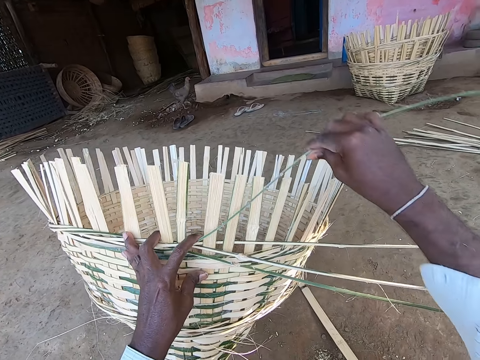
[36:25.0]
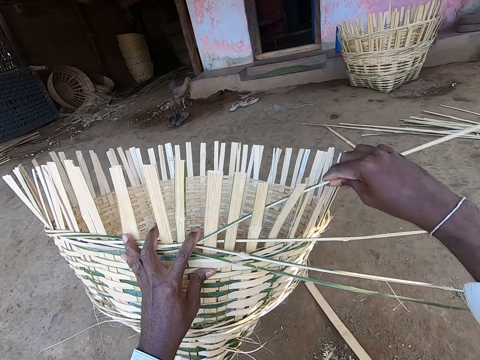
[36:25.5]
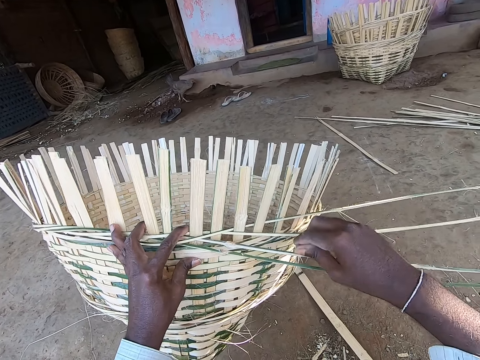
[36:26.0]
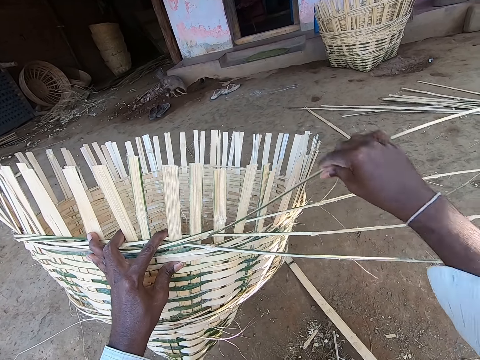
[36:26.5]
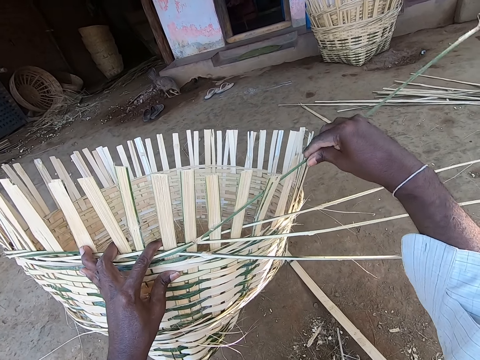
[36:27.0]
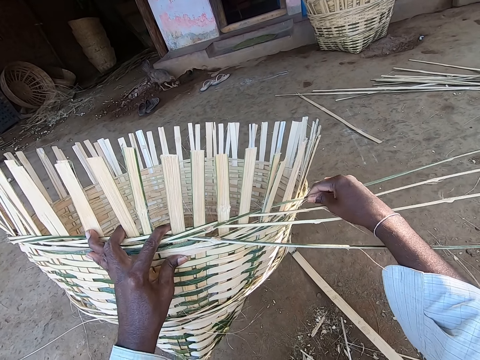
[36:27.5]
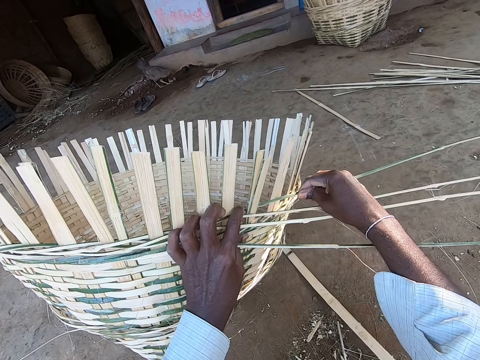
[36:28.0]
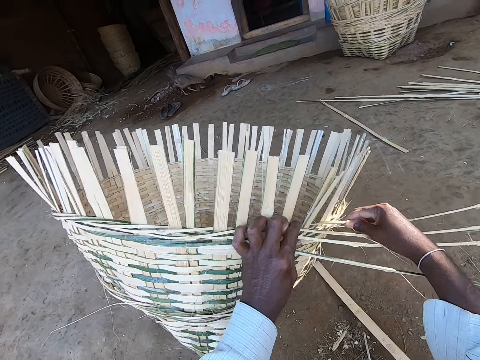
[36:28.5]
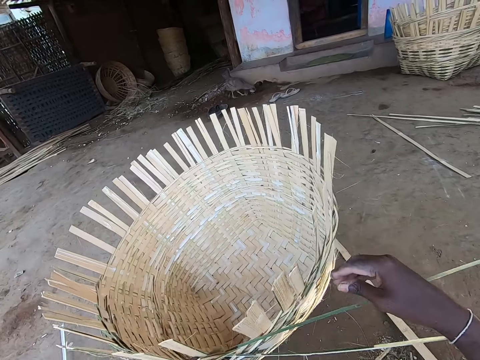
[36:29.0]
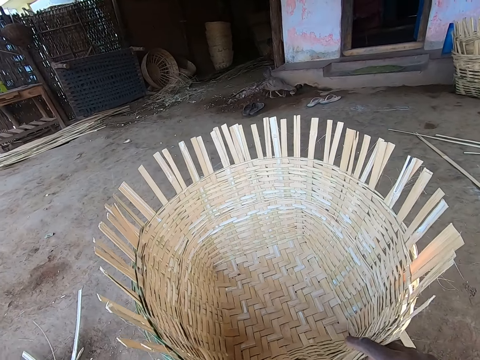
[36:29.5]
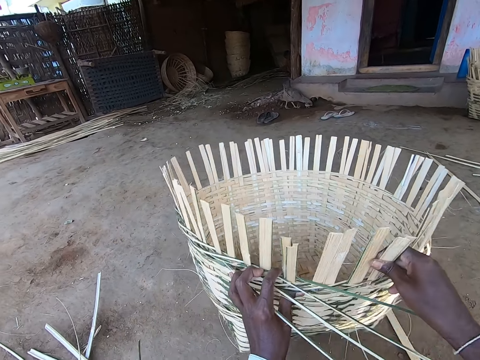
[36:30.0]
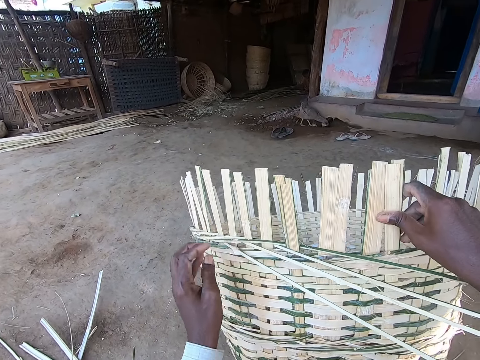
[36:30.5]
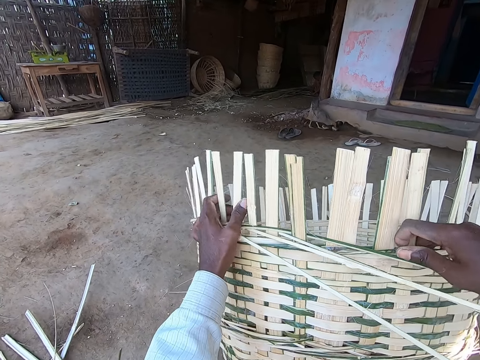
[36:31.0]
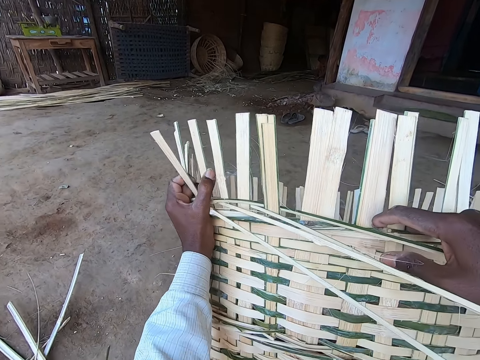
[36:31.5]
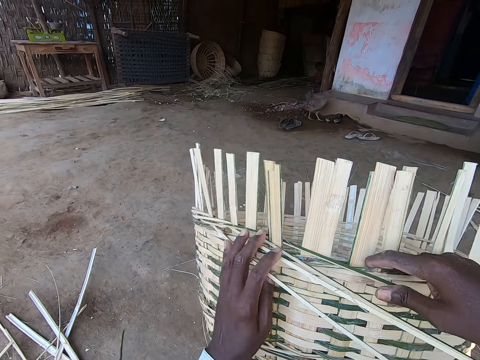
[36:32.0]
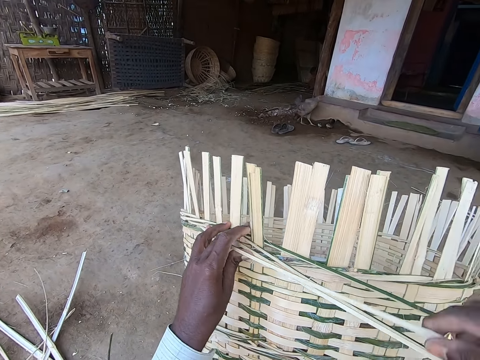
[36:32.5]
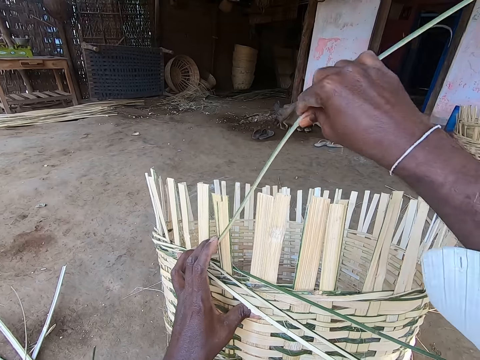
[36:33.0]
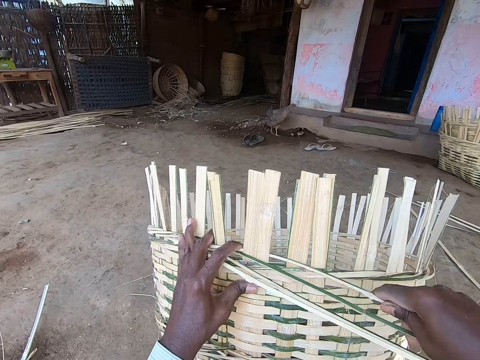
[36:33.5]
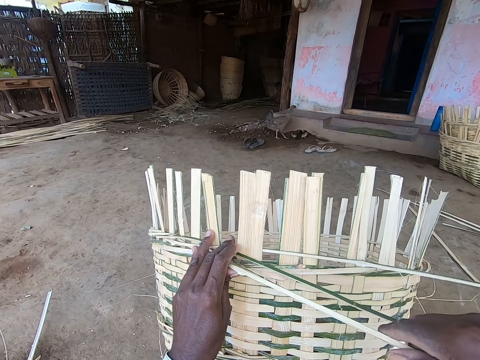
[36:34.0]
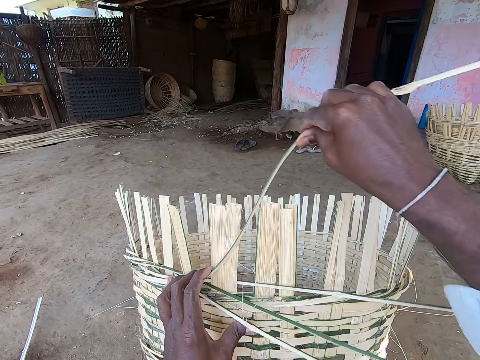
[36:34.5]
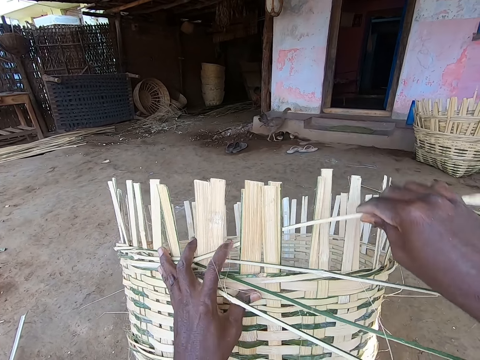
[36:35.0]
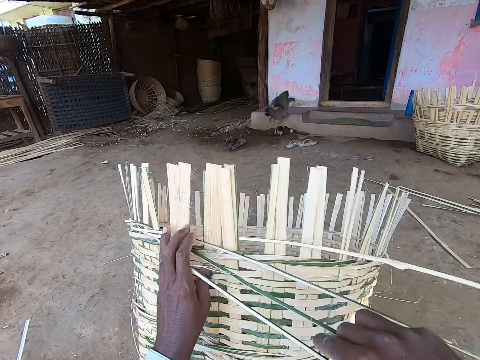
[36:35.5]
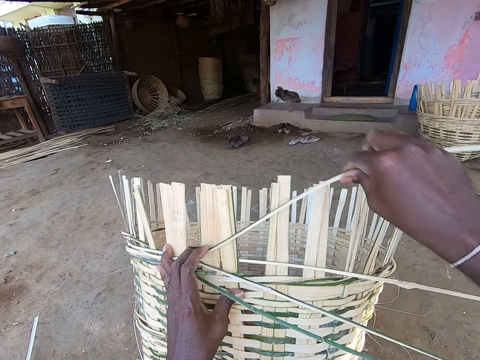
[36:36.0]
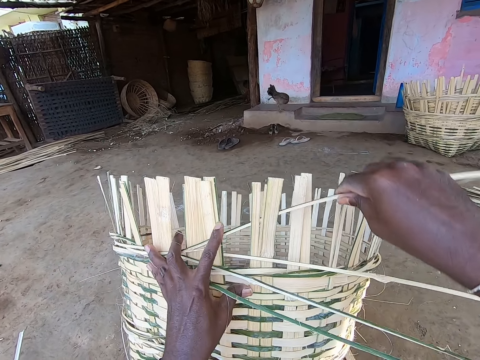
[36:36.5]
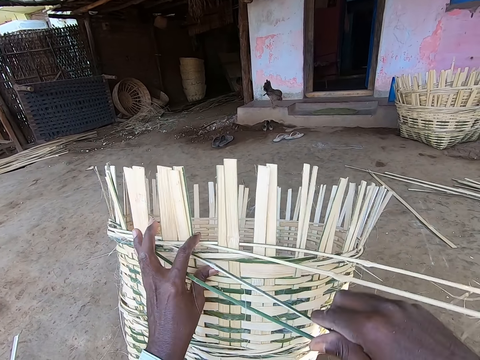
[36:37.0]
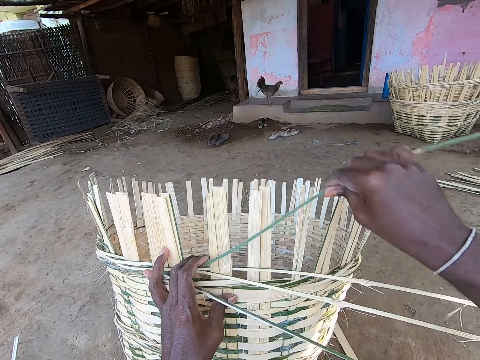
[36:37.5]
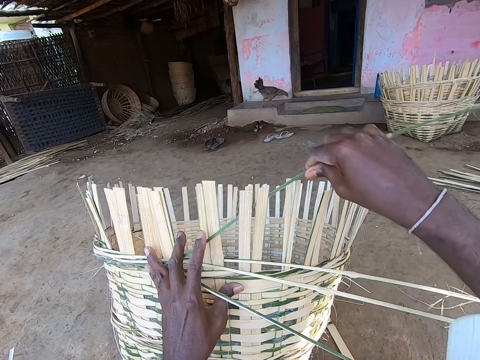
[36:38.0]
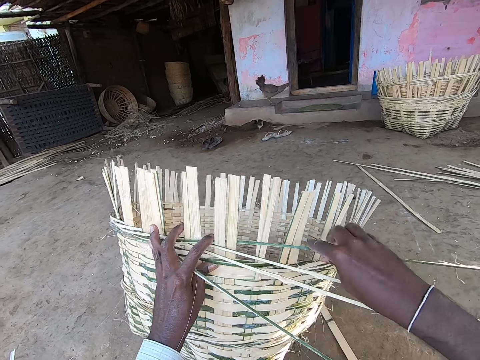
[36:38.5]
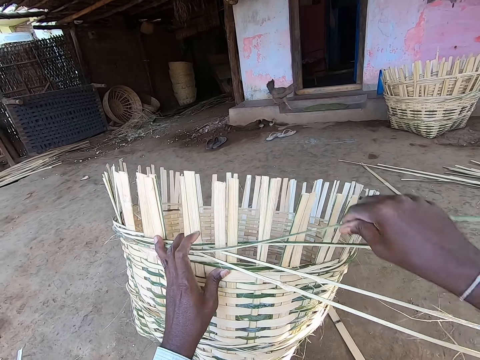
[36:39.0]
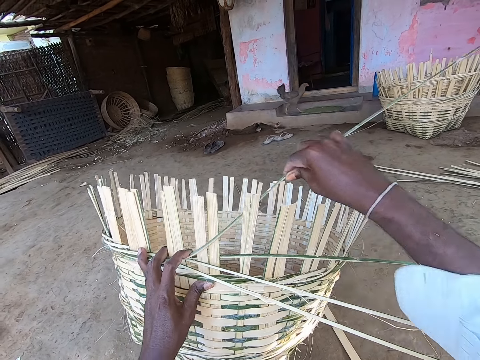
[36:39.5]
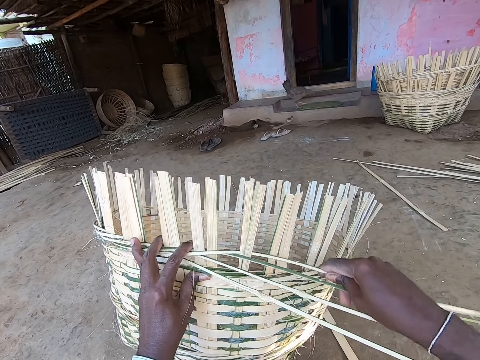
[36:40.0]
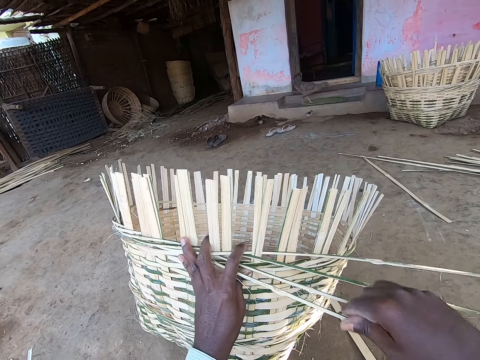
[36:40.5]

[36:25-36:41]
The camera wearer holds the bamboo strip with his right hand. He picks a palm reed. He puts the bamboo strip in his right hand around the staves of the basket. He weaves the basket. He holds the bamboo strip with his right hand. He picks a palm reed. He puts the bamboo strip in his right hand around the staves of the basket. He weaves the basket. He adjusts the bamboo strips in the basket with his left hand. He adjusts the basket with both hands. He turns the basket. He aligns the palm reeds on the basket. He holds the bamboo strip with his right hand. He picks a palm reed. He puts the bamboo strip in his right hand around the staves of the basket. He weaves the basket. He holds the bamboo strip with his right hand. He picks a palm reed. He puts the bamboo strip in his right hand around the staves of the basket. He weaves the basket. He holds the bamboo strip with his right hand. He picks a palm reed. He puts the bamboo strip in his right hand around the staves of the basket. He weaves the basket. He holds the bamboo strip with his right hand. He puts the bamboo strip in his right hand around the staves of the basket. He picks a palm reed. He weaves the basket. He holds the bamboo strip with his right hand. He picks a palm reed. He puts the bamboo strip in his right hand around the staves of the basket. He weaves the basket. He holds the bamboo strip with his right hand.

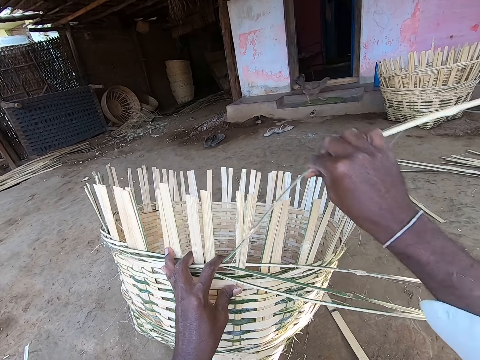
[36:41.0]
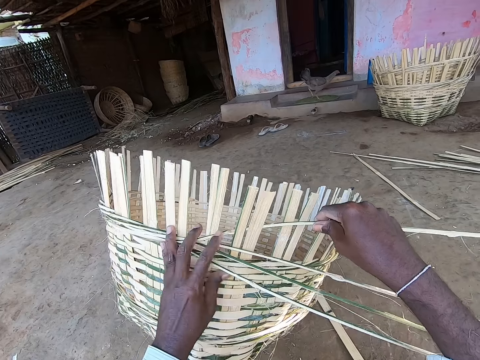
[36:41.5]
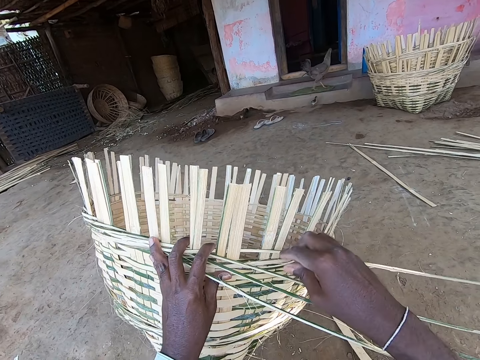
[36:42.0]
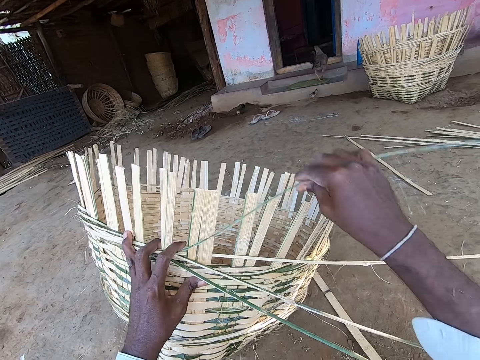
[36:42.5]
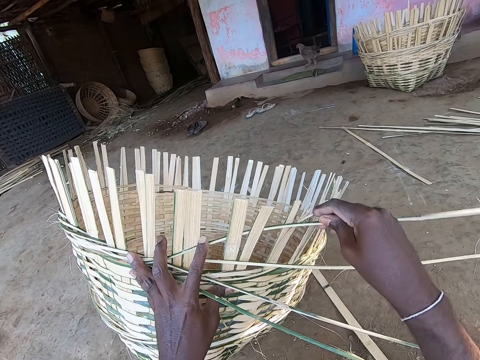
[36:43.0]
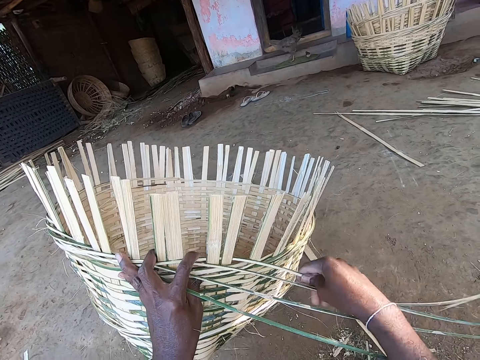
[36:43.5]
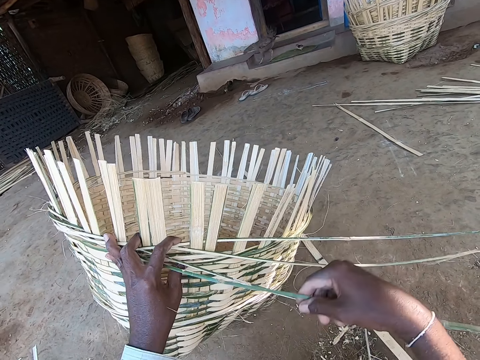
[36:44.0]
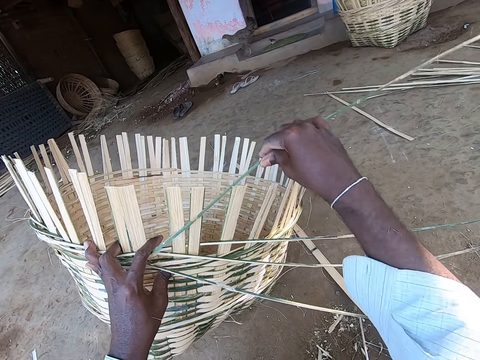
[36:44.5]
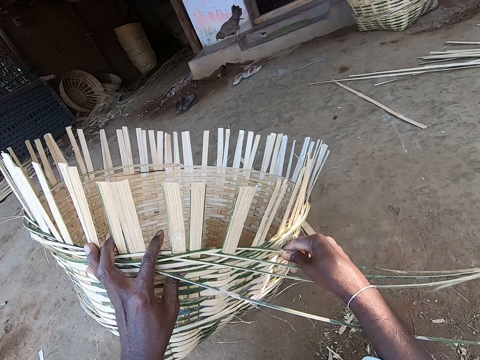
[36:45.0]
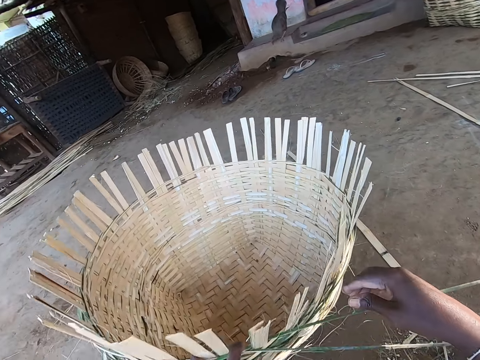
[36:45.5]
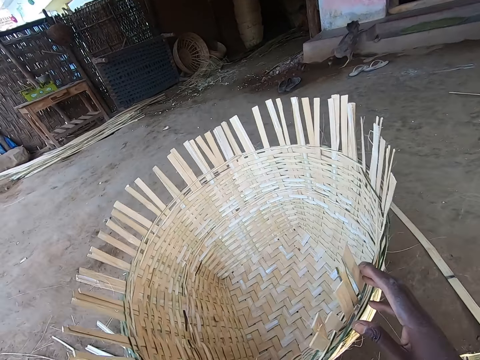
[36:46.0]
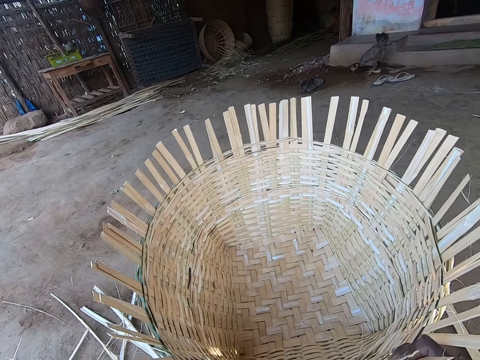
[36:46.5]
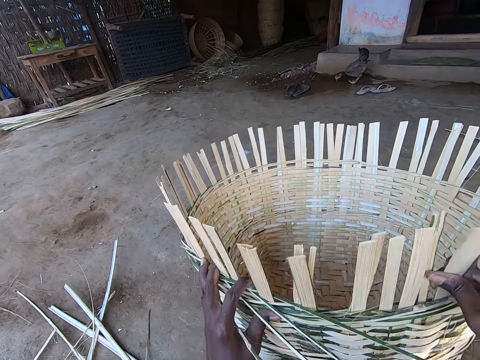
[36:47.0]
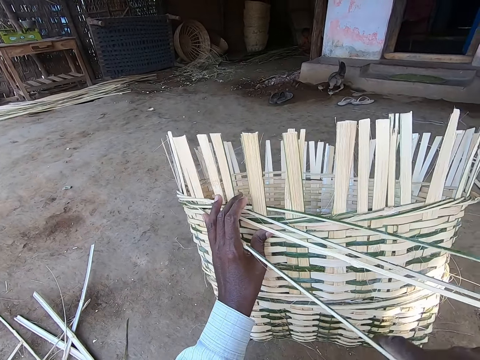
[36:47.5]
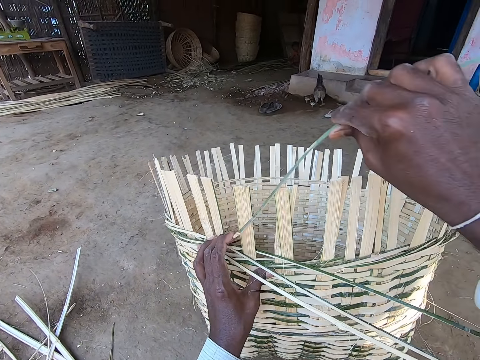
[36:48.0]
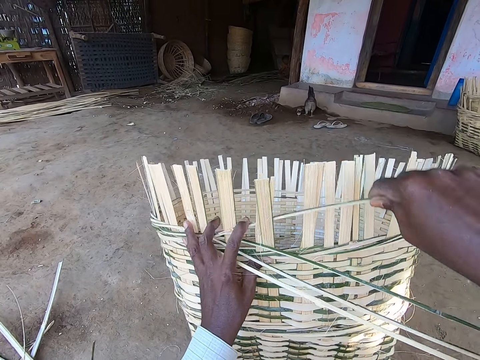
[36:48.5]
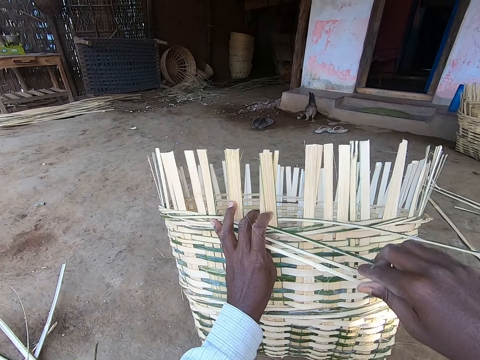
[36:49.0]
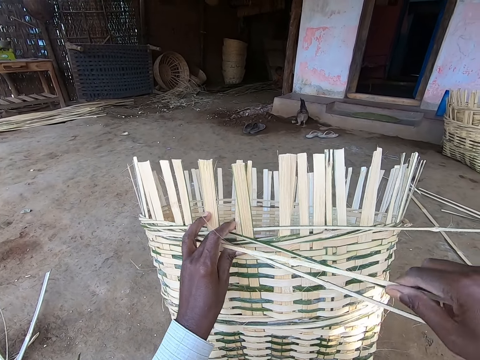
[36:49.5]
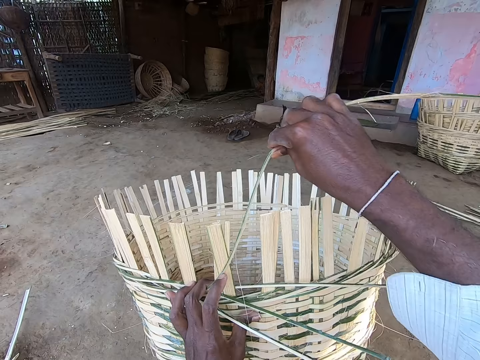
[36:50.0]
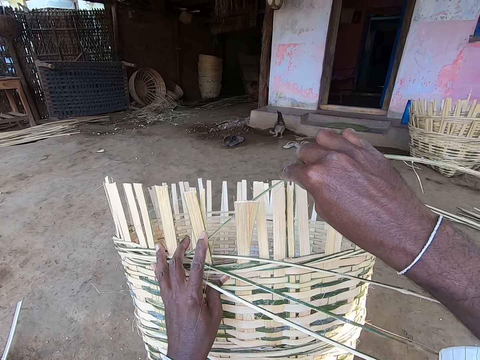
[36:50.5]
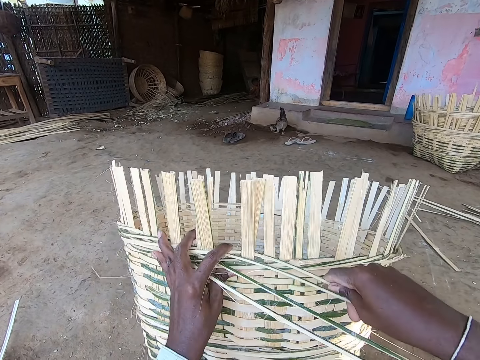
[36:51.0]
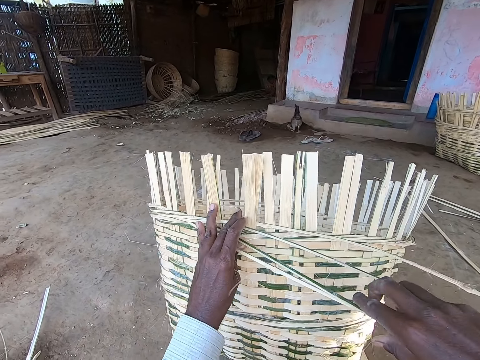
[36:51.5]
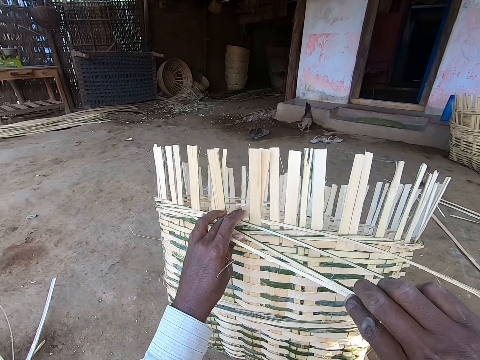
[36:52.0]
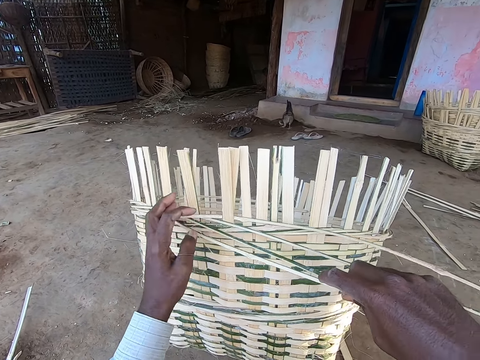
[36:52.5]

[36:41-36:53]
The camera wearer picks a palm reed. He puts the bamboo strip in his right hand around the staves of the basket. He weaves the basket. He holds the bamboo strip with his right hand. He picks a palm reed. He puts the bamboo strip in his right hand around the staves of the basket. He weaves the basket. He holds the bamboo strip with his right hand. He picks a palm reed. He puts the bamboo strip in his right hand around the staves of the basket. He weaves the basket. He adjusts the basket with both hands. He turns the basket. He holds the bamboo strip with his right hand. He picks a palm reed. He puts the bamboo strip in his right hand around the staves of the basket. He weaves the basket. He holds the bamboo strip with his right hand. He picks a palm reed. He puts the bamboo strip in his right hand around the staves of the basket. He weaves the basket. He holds the bamboo strip with his right hand. He picks a palm reed.
